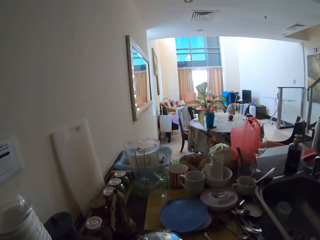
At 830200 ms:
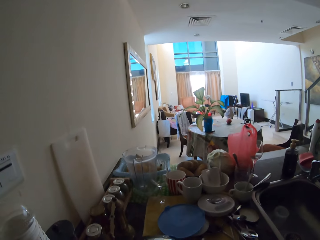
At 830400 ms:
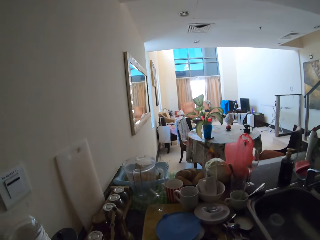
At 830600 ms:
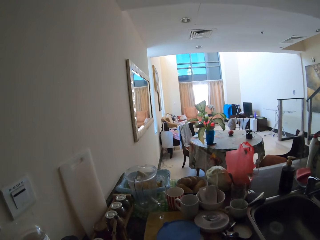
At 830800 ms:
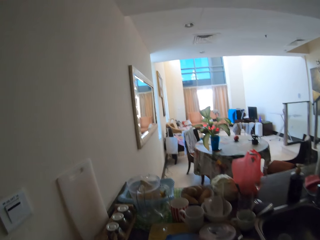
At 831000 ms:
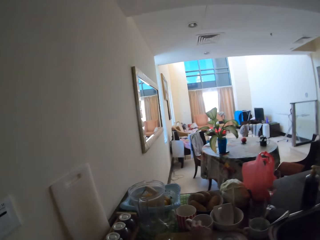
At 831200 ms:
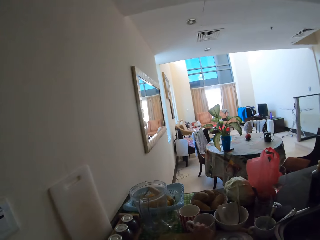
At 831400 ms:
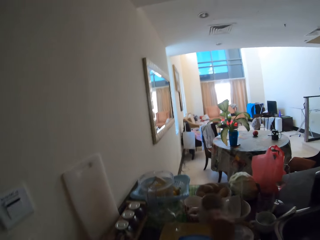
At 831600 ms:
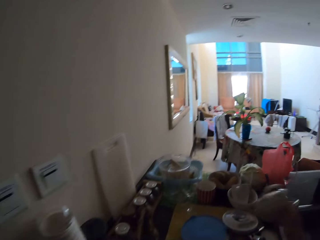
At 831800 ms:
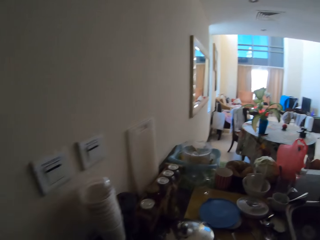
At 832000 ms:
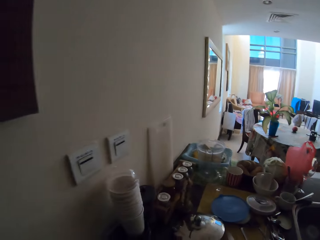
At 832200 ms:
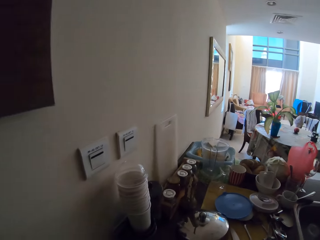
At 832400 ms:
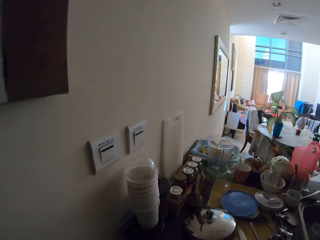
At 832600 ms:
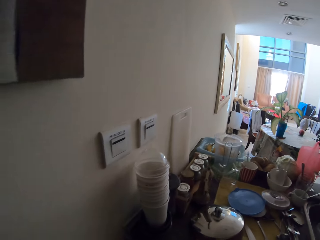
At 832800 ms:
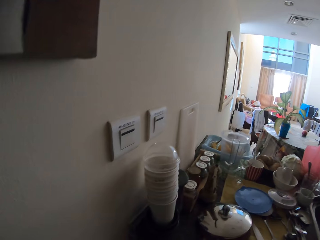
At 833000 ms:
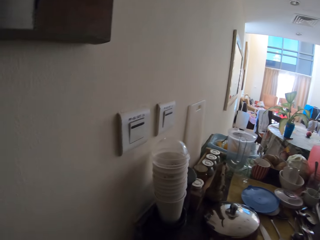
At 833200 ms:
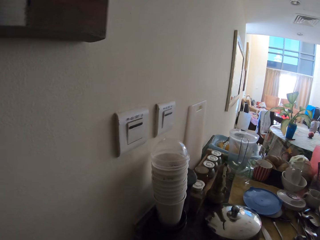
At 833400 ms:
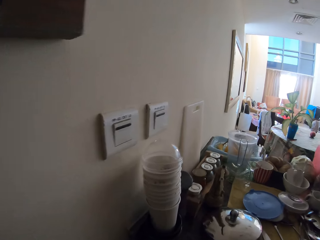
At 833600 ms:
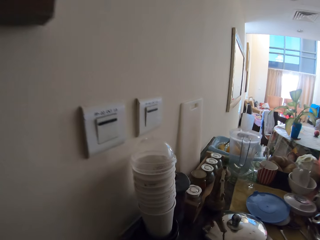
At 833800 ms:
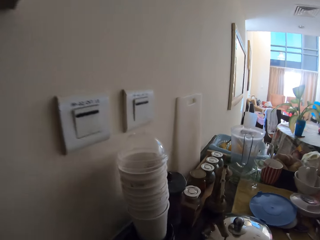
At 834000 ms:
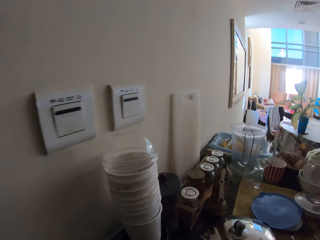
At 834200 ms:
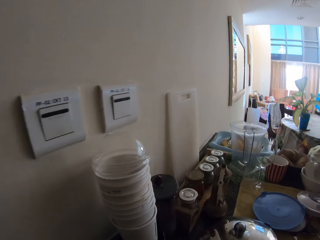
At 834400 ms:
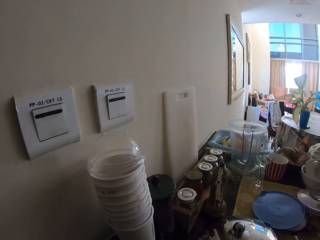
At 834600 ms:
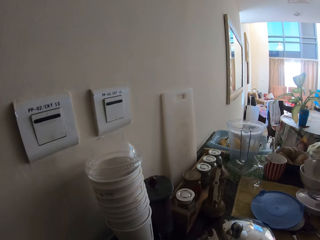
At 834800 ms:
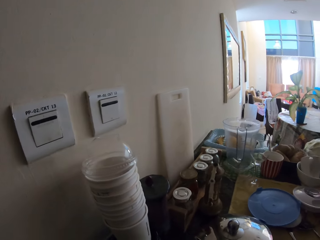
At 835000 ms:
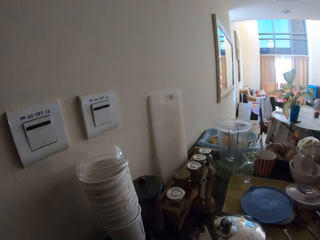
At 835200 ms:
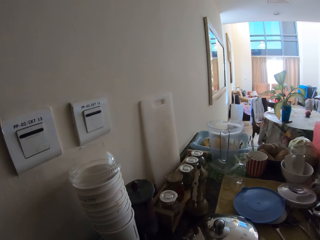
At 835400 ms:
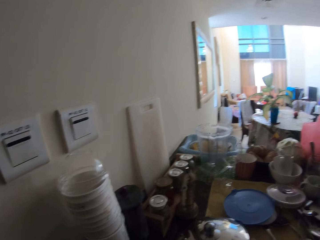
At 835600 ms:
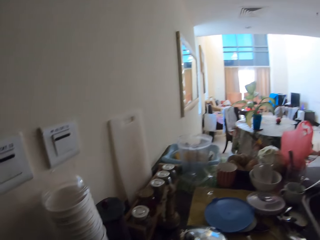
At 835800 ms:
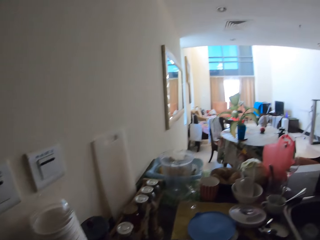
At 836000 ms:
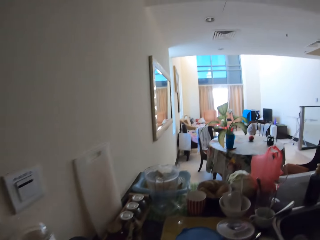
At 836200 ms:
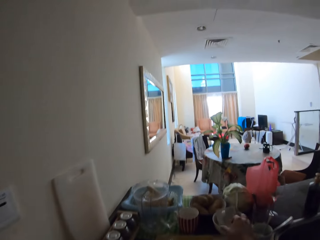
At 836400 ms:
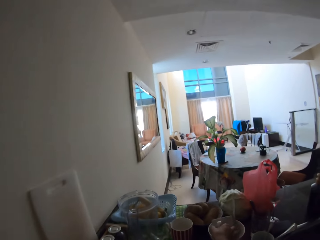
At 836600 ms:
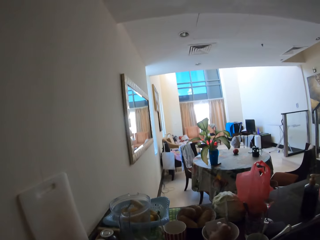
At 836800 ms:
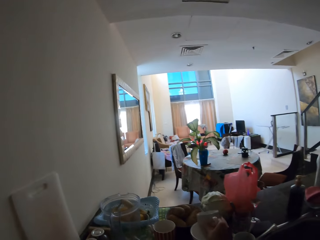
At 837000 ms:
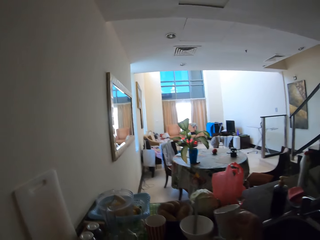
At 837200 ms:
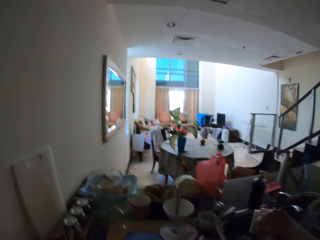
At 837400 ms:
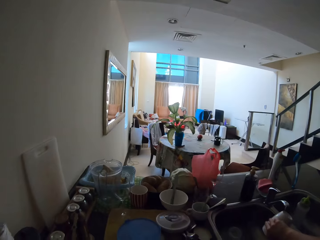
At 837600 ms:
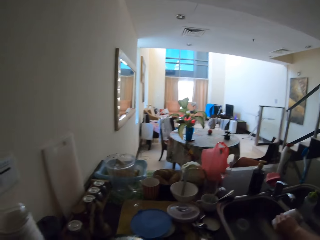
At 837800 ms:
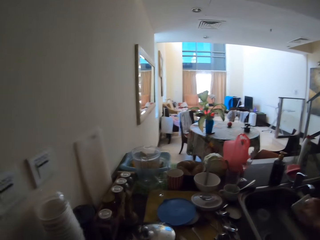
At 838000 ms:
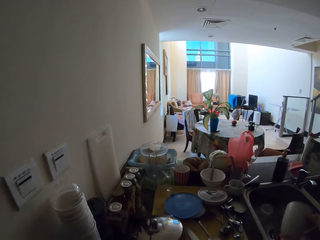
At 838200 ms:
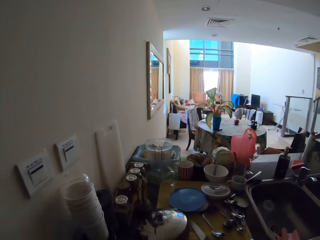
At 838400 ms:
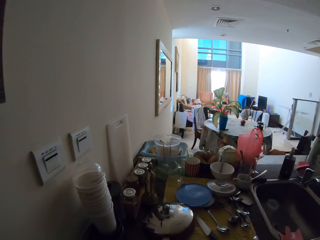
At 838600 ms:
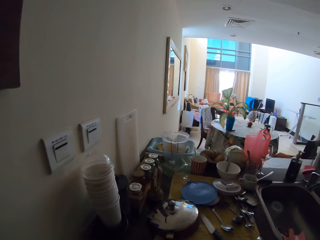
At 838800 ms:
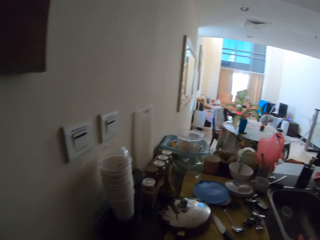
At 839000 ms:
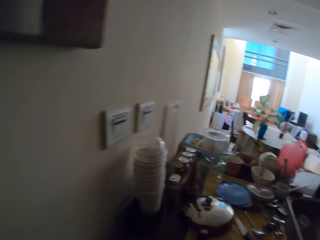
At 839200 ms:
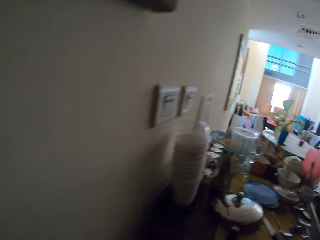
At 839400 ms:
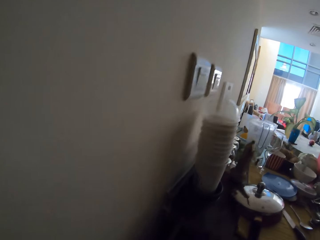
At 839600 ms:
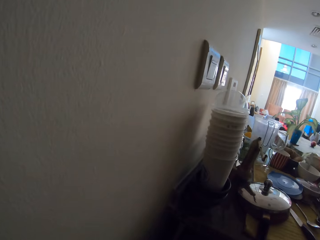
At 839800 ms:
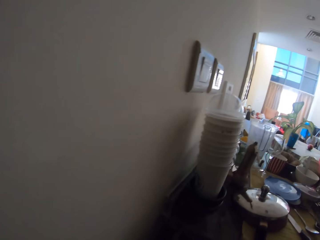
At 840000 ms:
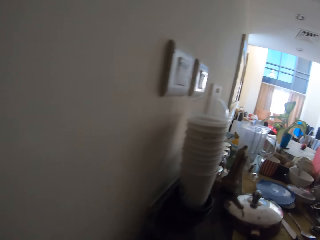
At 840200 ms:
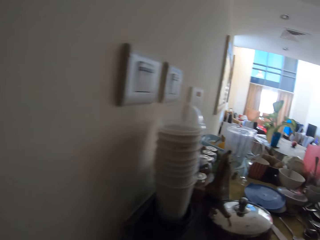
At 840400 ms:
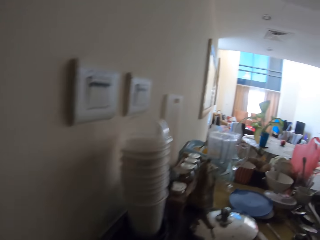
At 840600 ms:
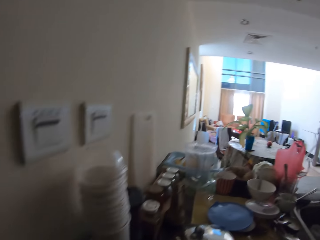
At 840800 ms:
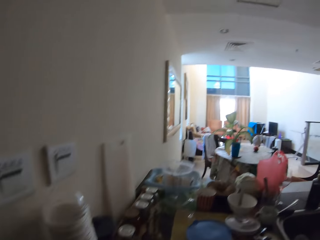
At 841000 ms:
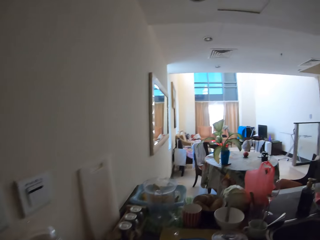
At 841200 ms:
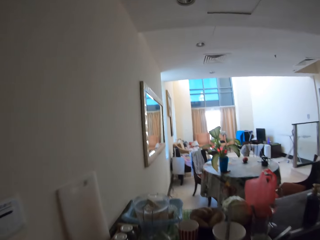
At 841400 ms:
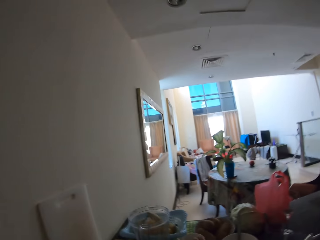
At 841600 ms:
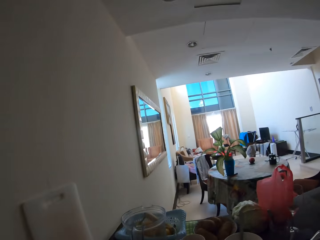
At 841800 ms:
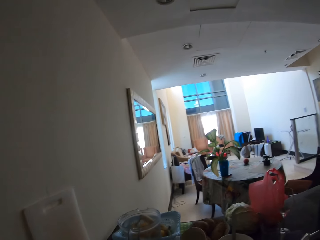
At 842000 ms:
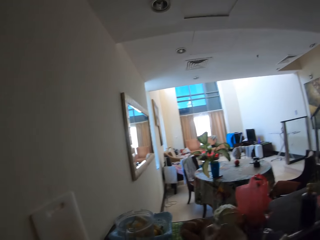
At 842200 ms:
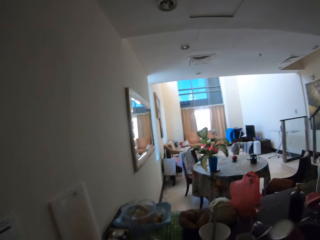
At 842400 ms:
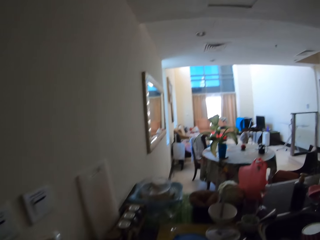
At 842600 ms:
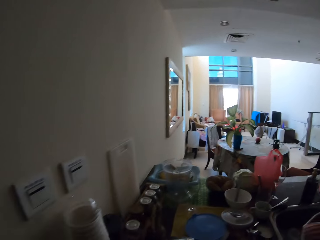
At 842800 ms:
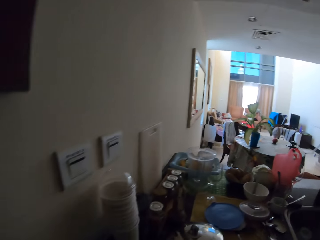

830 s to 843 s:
The camera wearer picks up a cup. They put down the cup.

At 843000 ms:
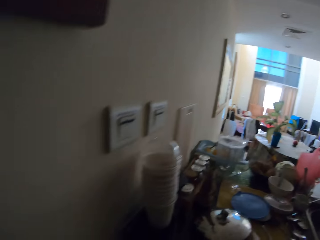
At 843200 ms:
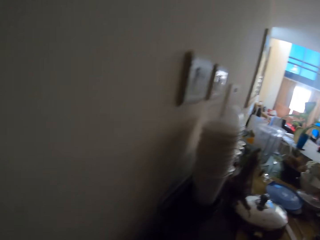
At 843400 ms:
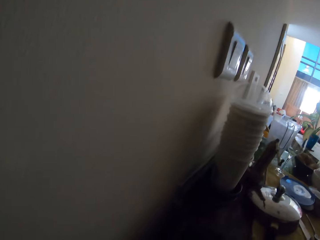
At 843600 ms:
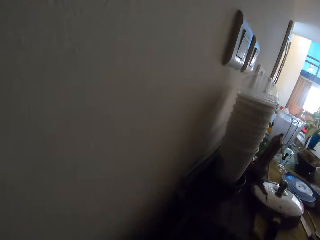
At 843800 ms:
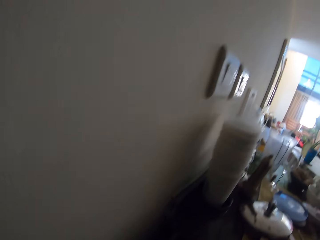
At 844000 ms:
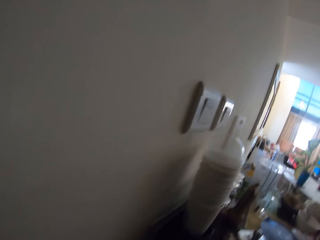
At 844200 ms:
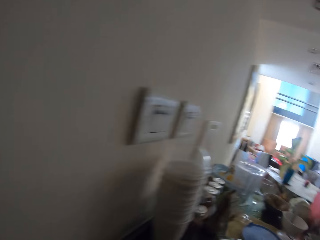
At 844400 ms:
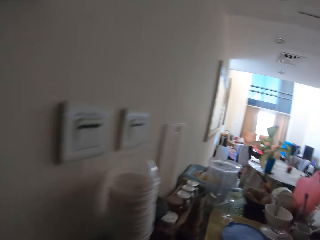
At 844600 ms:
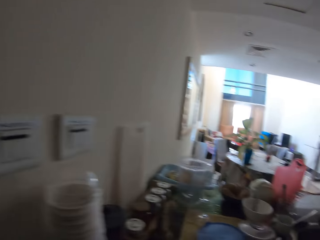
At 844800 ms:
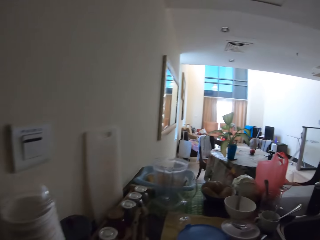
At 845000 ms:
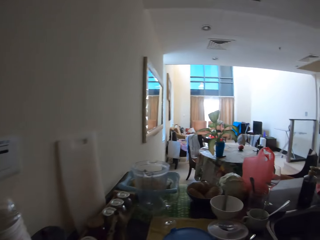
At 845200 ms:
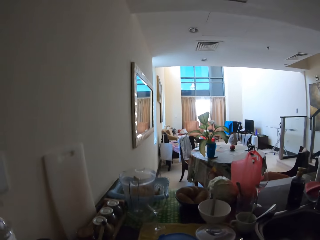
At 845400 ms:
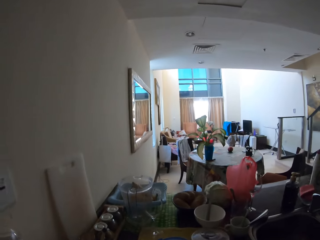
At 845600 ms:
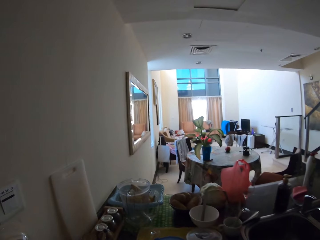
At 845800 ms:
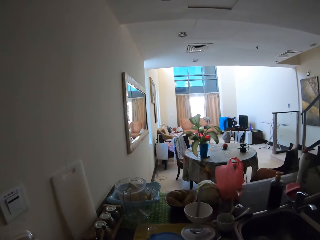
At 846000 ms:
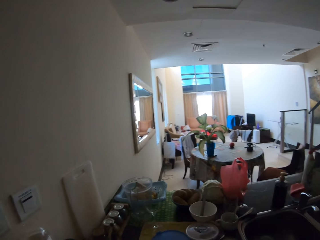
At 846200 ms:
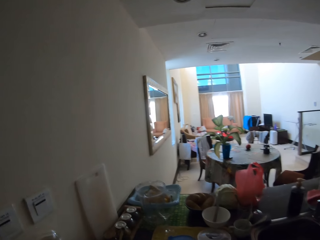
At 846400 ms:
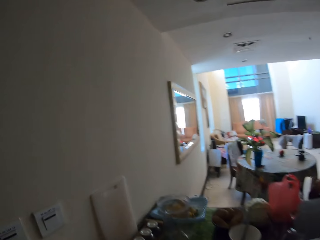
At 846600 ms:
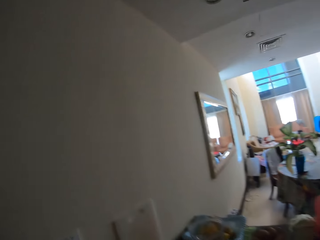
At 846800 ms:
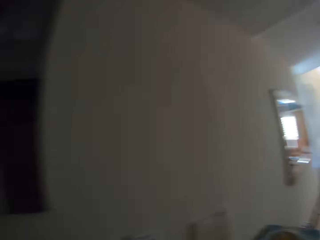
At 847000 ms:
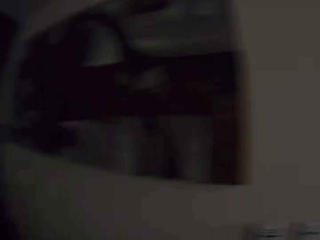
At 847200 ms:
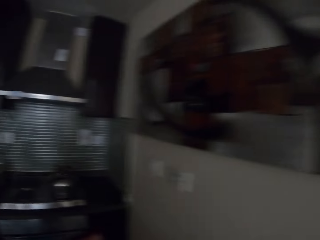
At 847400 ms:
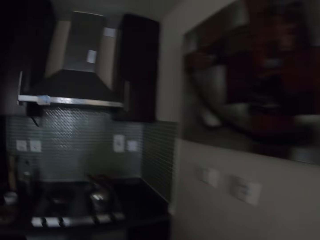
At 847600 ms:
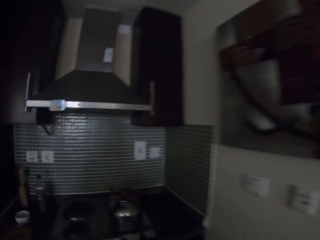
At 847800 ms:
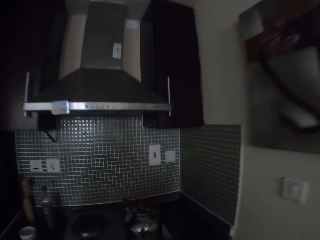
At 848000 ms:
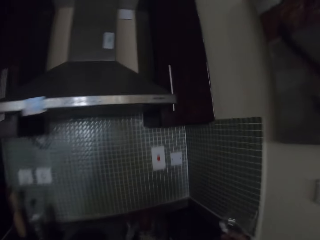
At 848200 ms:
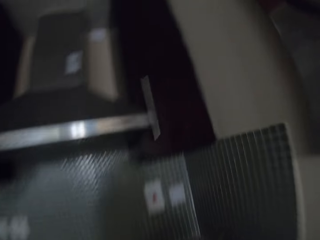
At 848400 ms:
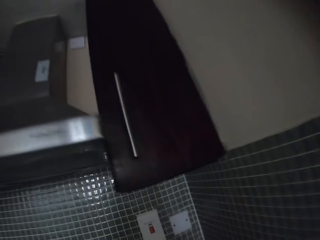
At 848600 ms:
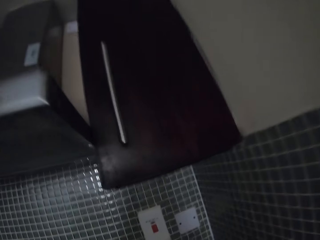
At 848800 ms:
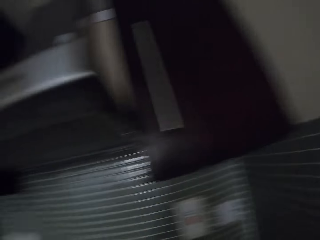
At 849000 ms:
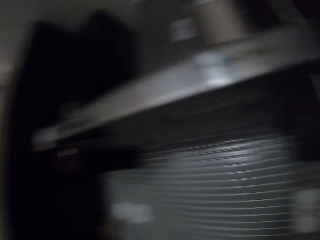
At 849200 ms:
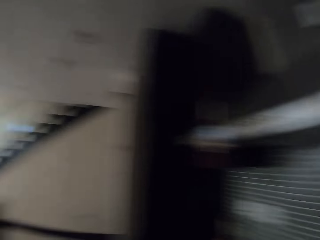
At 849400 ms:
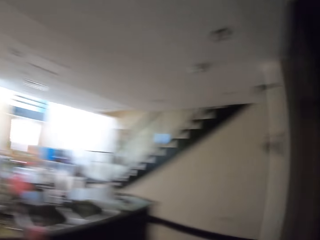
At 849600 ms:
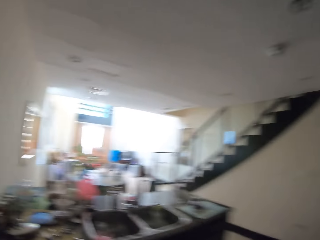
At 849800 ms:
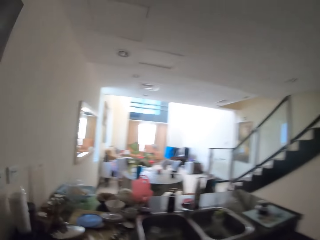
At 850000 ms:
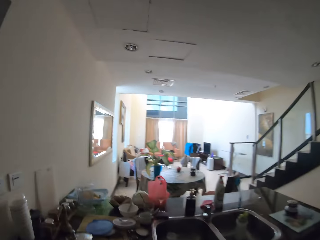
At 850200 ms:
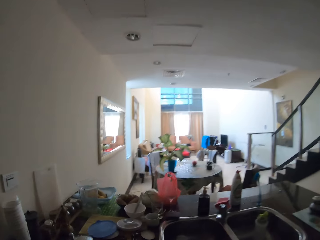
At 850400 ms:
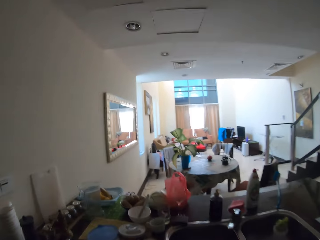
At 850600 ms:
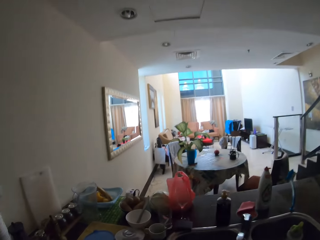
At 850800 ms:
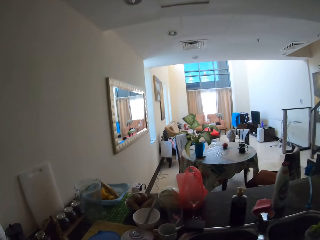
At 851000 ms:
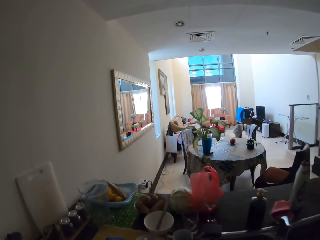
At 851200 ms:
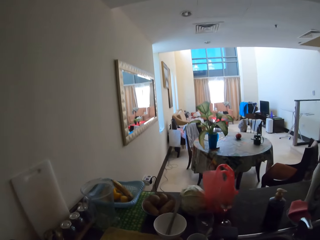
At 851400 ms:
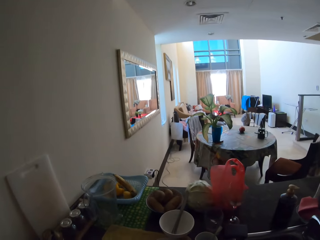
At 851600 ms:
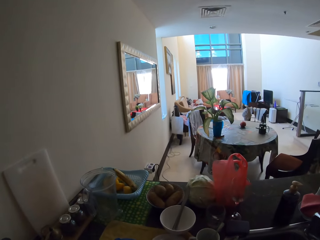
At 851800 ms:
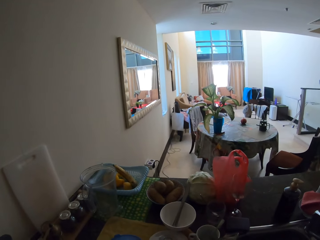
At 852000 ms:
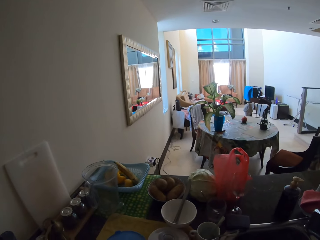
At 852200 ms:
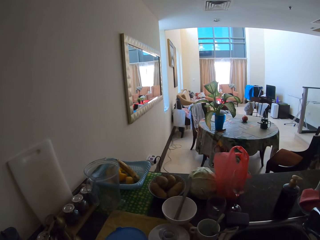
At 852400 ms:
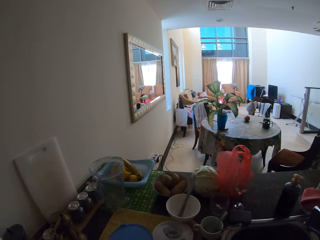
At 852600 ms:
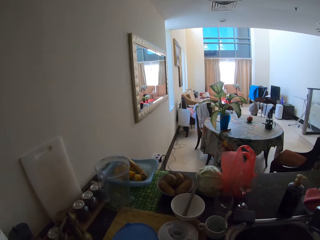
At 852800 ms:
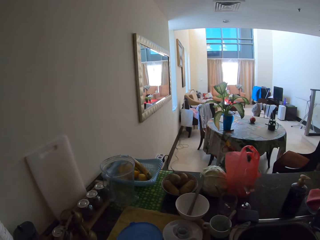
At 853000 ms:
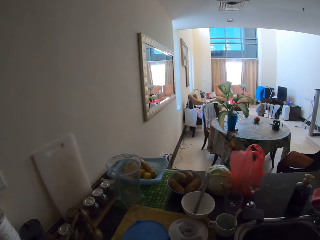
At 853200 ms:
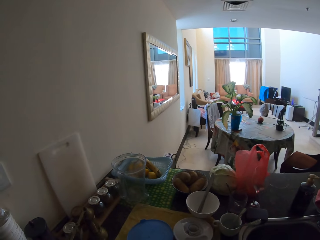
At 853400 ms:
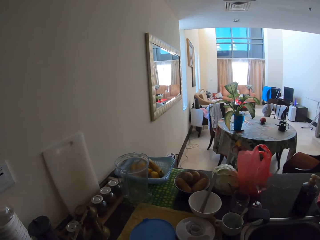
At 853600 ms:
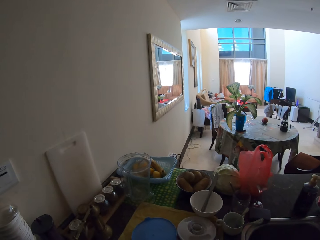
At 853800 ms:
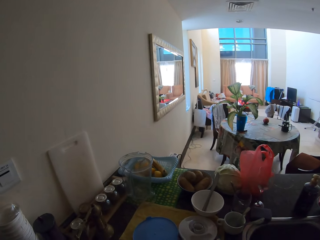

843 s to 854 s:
The camera wearer turns around. They walk a few steps. They turn around. They hold cutlery.
